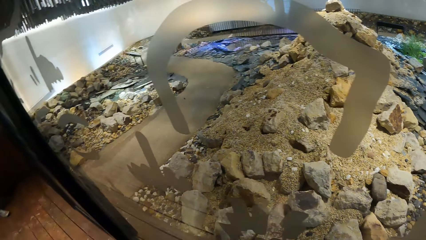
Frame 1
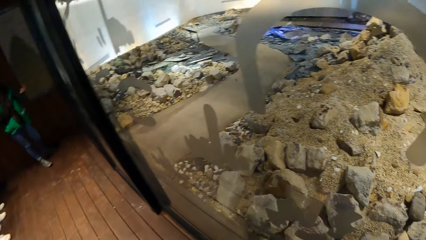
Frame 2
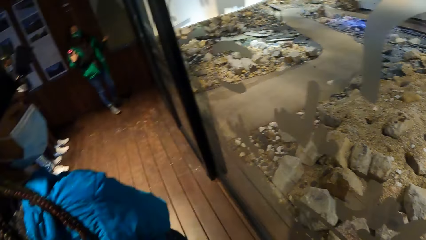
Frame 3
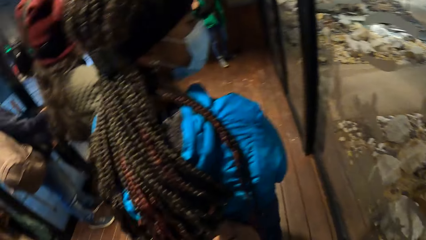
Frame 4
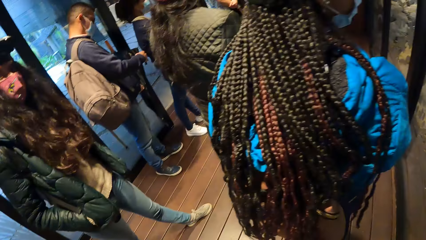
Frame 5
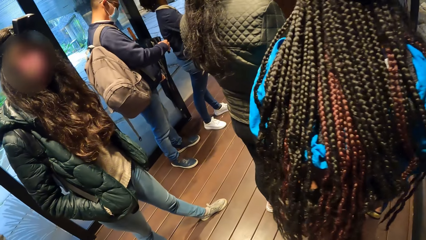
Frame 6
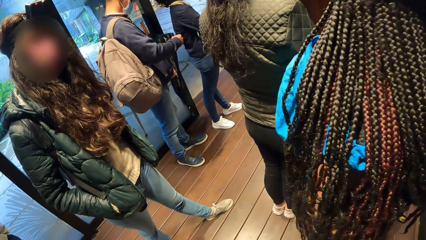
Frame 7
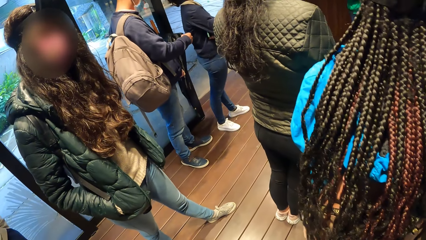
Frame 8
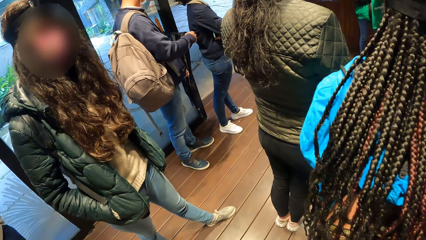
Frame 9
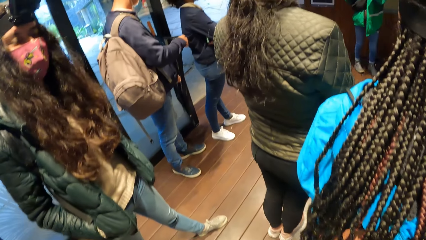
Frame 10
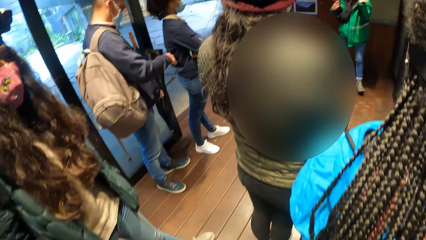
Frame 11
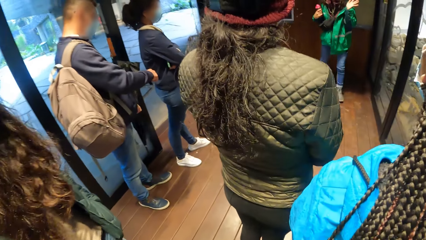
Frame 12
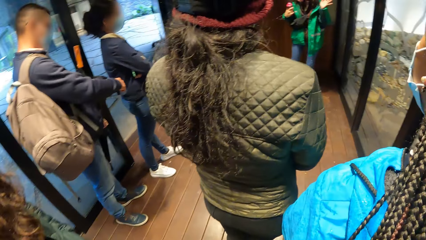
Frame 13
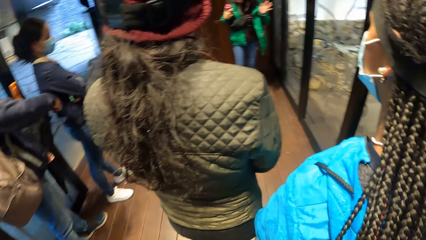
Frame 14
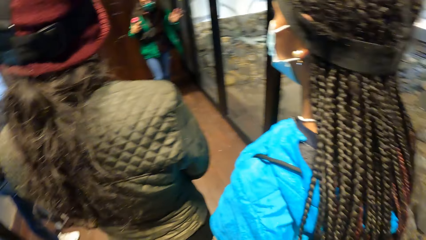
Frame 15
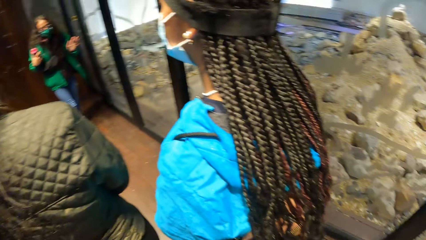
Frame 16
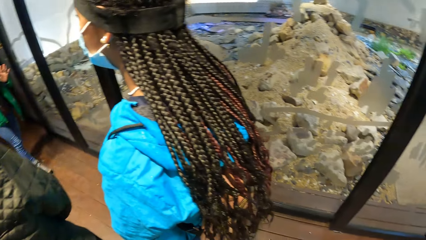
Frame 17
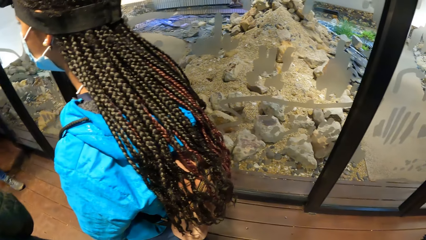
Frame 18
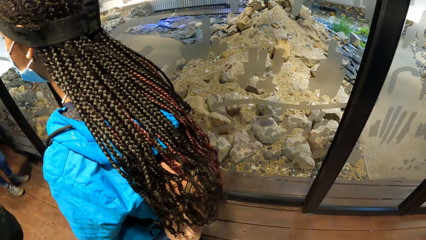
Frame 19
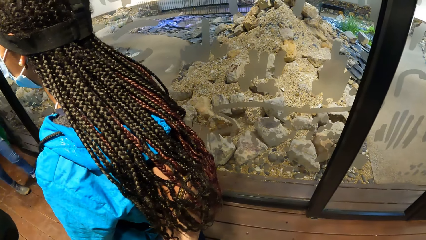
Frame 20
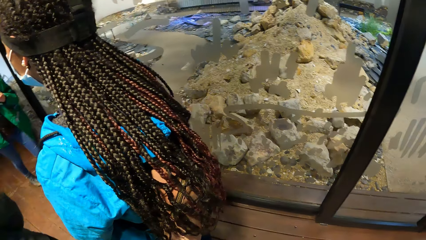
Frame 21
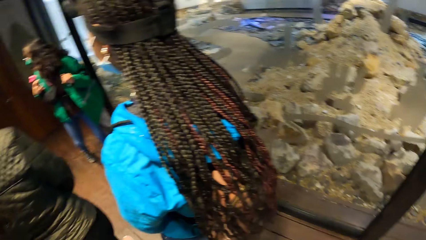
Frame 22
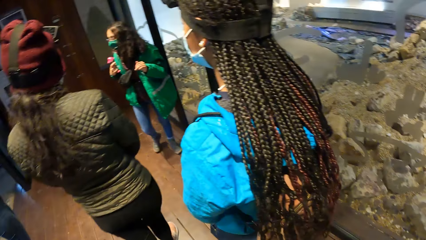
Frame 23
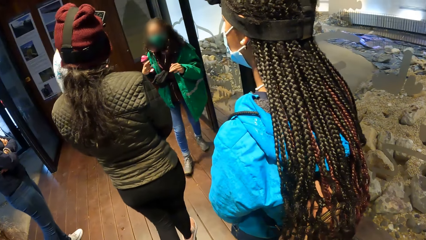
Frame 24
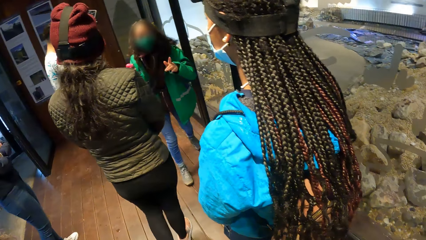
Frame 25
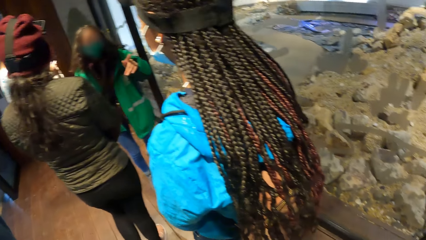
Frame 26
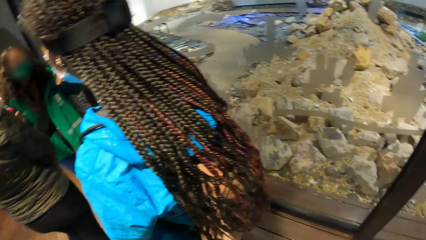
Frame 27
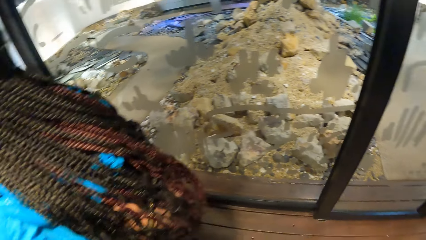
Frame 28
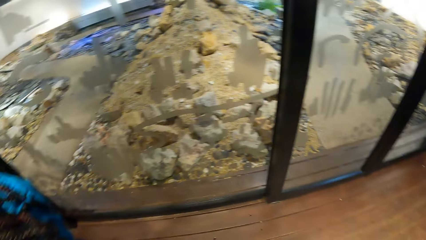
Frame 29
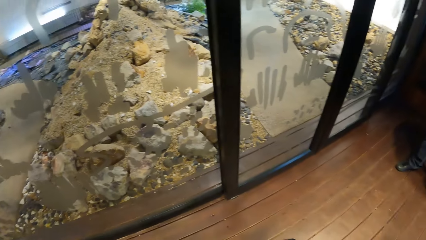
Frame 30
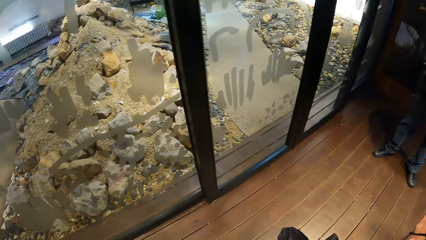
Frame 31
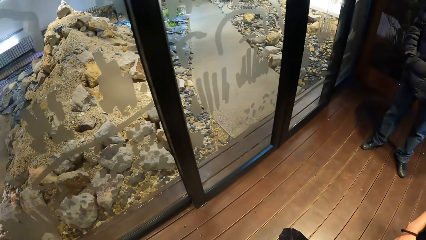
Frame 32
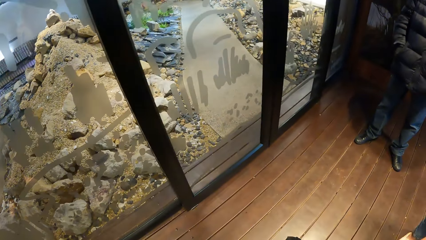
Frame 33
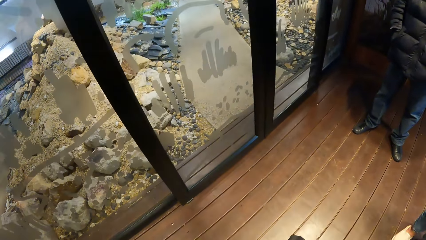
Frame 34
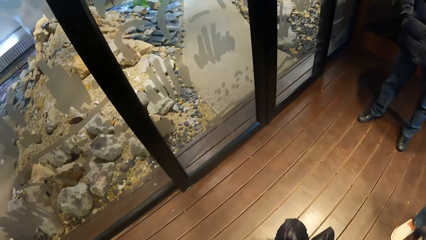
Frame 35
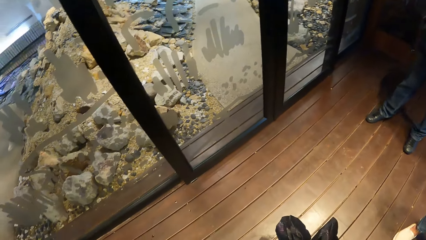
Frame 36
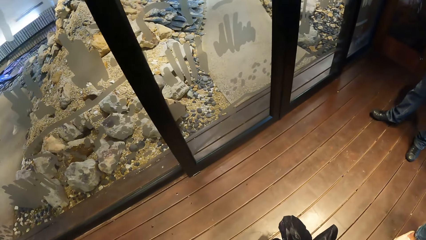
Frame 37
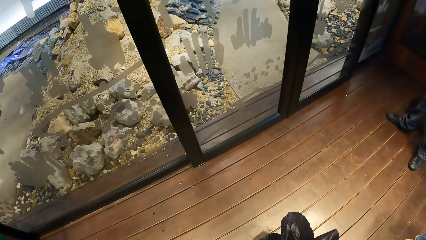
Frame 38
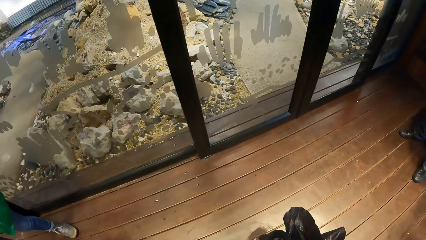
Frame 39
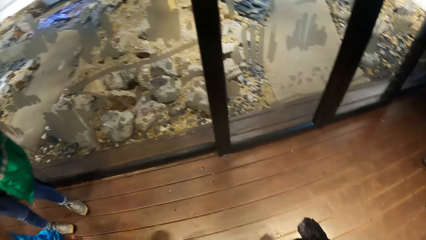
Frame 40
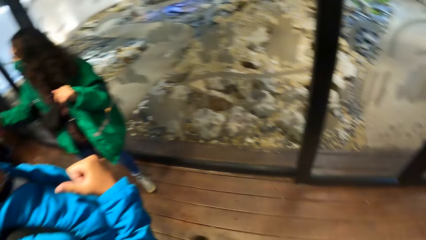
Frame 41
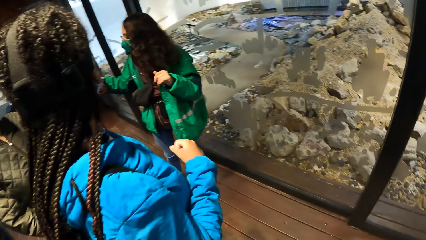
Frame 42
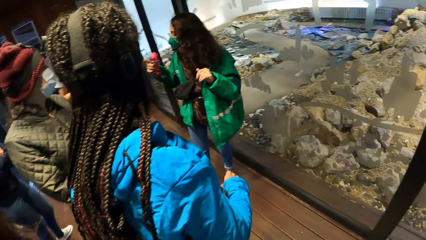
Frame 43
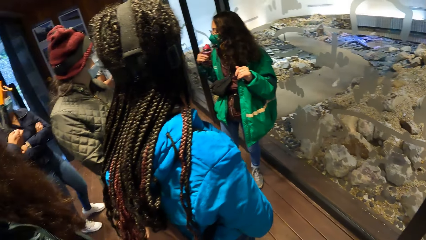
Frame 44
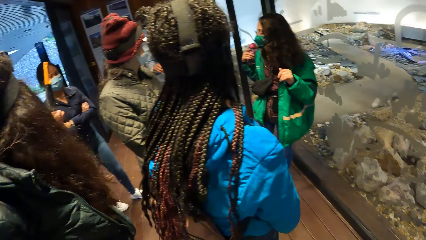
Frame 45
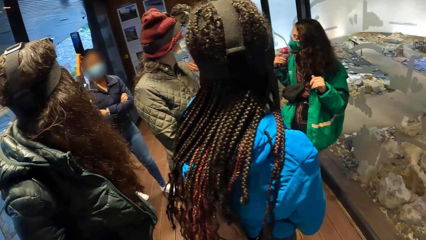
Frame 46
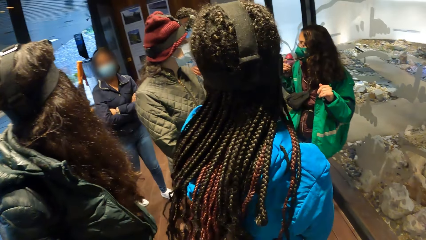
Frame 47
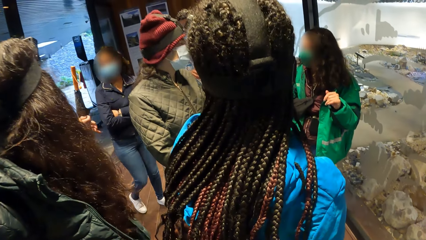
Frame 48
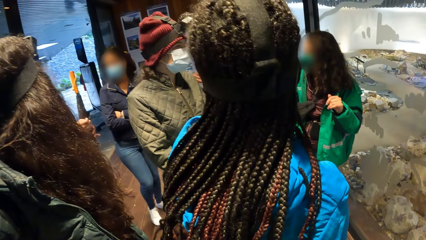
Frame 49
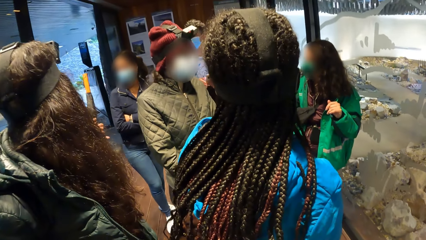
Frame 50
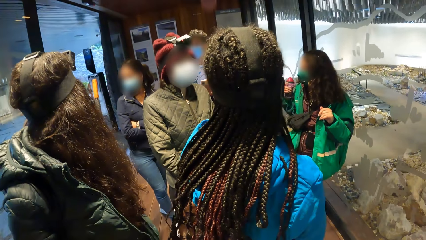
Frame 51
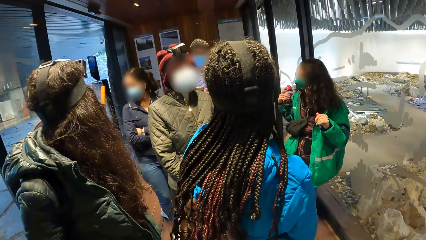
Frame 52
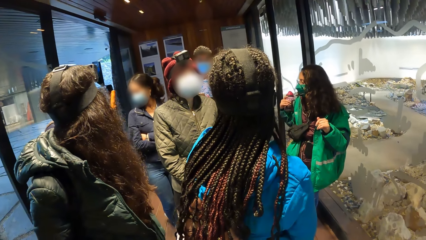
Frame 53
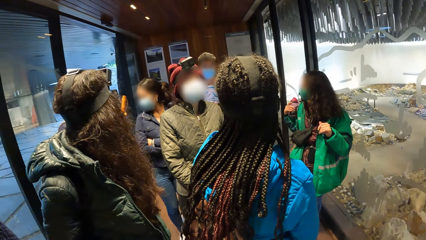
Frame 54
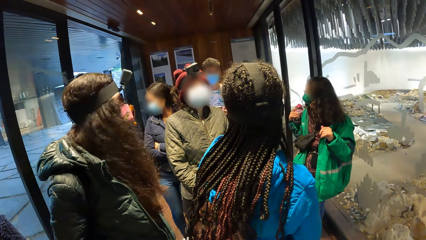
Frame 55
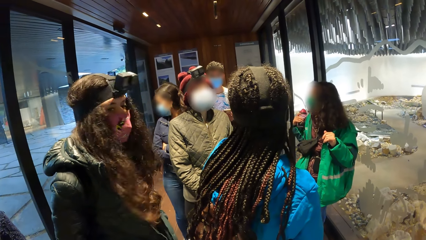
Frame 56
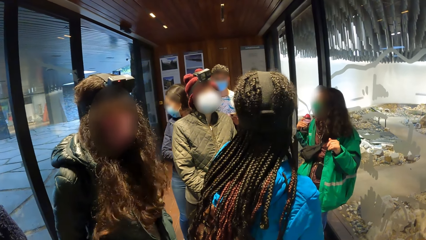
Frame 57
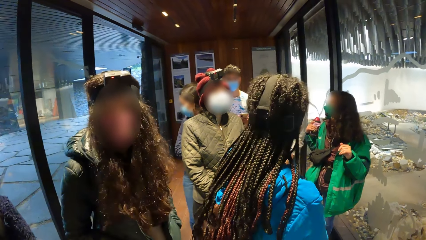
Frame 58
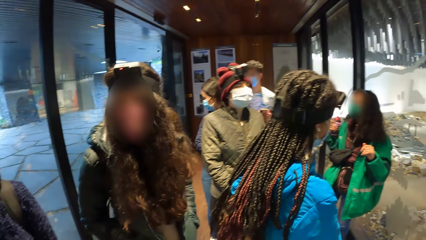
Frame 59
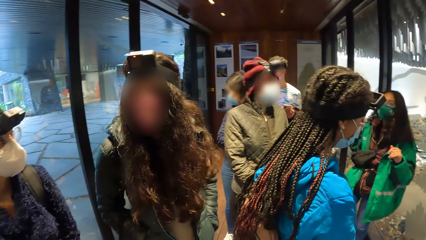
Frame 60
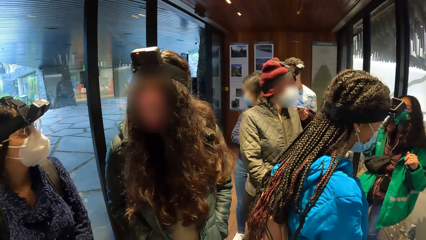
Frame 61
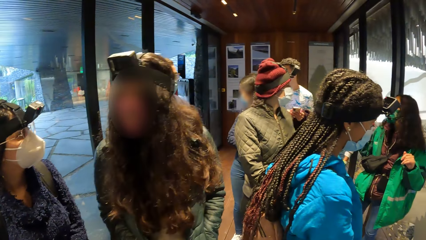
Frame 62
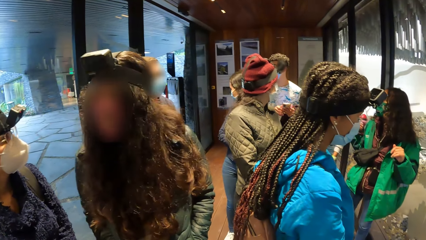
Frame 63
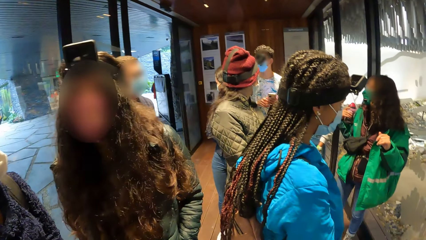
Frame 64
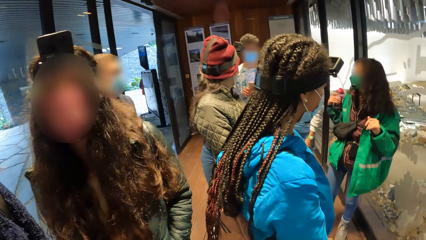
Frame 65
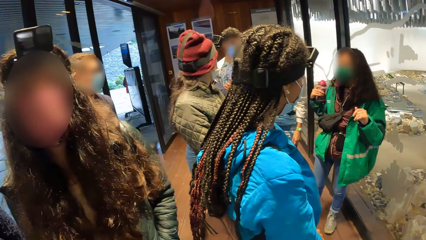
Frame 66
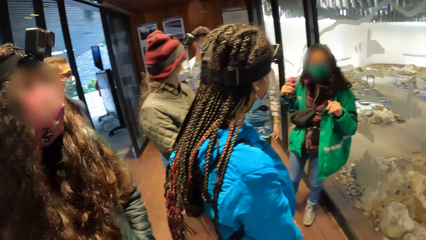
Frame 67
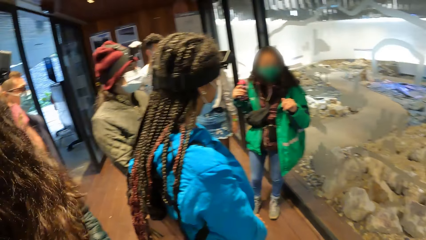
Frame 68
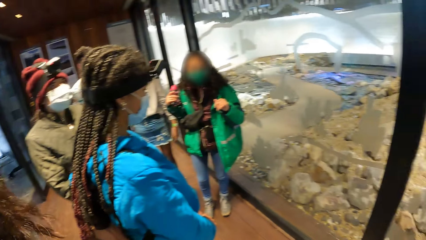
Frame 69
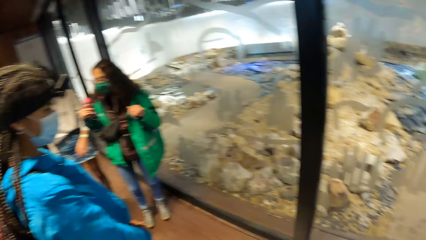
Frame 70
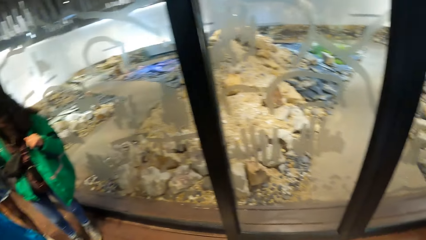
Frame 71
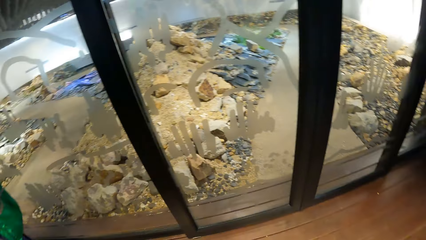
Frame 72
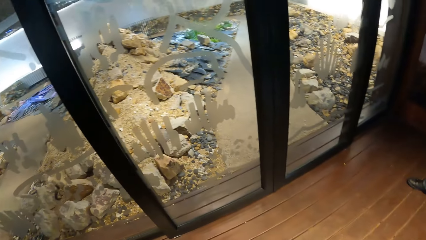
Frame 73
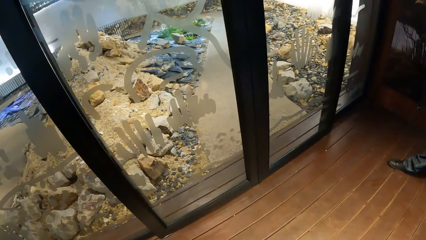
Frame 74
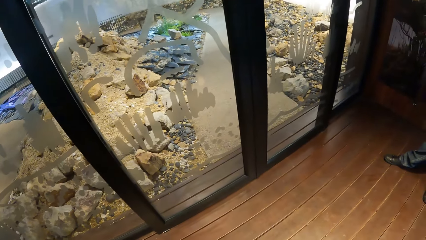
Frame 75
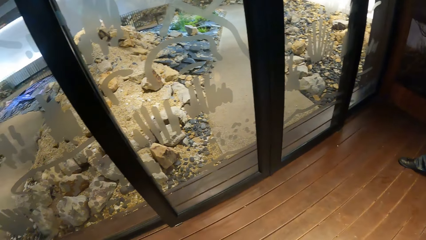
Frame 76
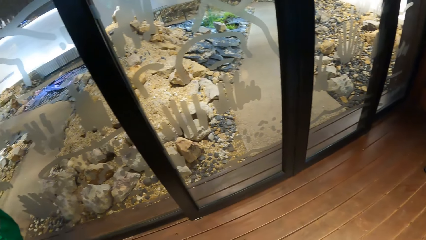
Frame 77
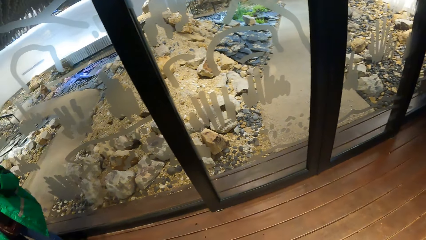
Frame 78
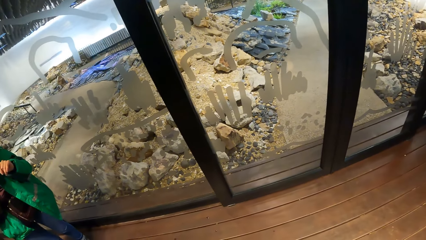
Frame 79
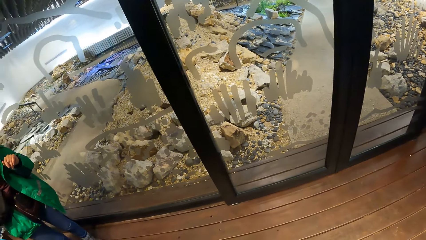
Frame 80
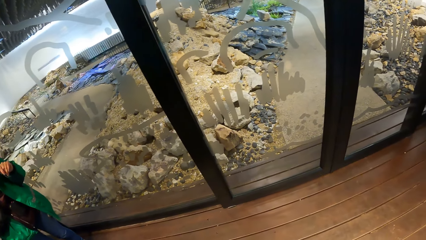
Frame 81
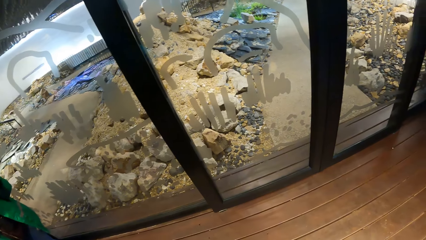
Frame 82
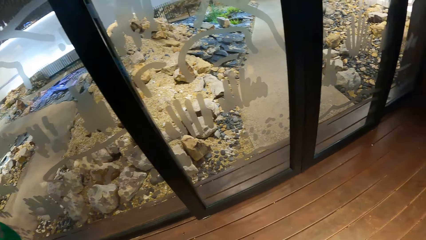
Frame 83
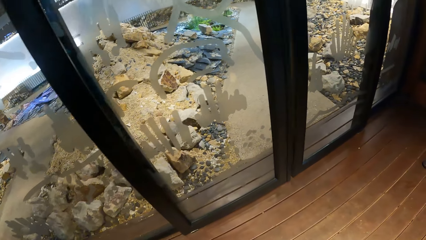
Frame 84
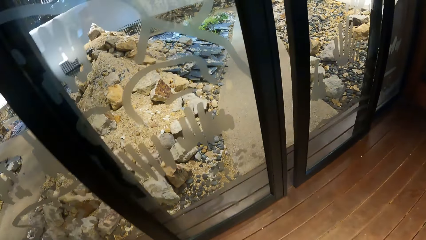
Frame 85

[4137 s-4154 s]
A lady appears. The camera wearer looks around. Another lady steps forward. The camera wearer looks around. A third lady steps forward. The camera wearer looks around.
